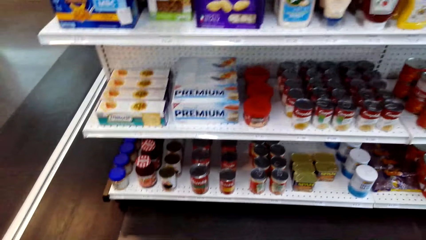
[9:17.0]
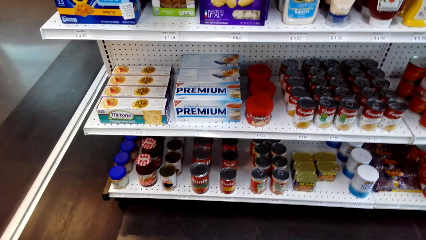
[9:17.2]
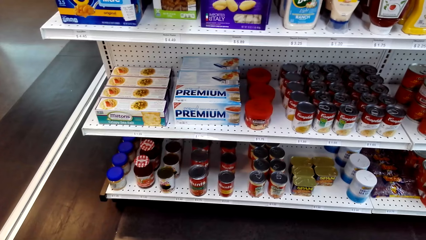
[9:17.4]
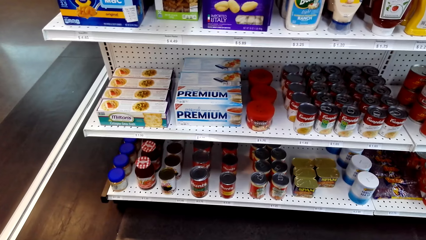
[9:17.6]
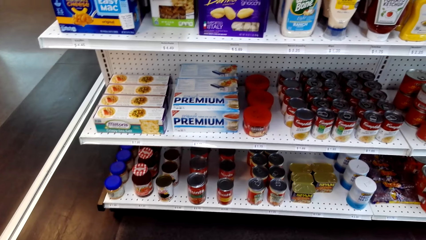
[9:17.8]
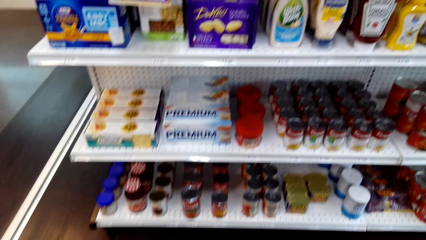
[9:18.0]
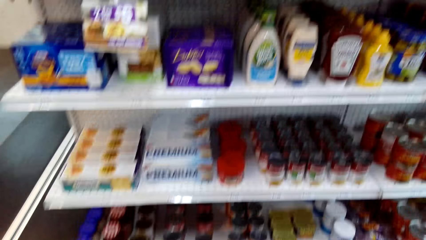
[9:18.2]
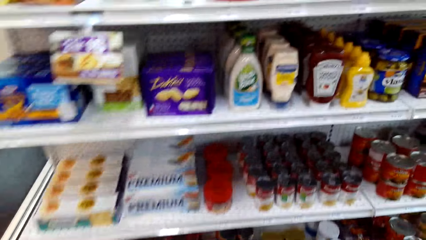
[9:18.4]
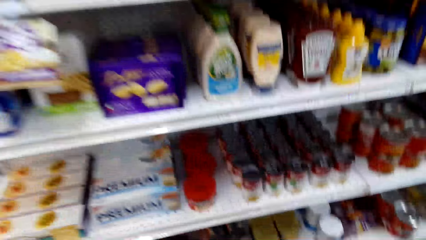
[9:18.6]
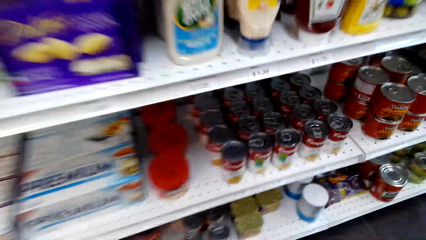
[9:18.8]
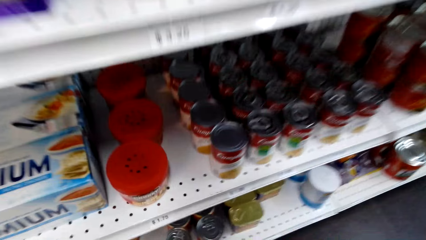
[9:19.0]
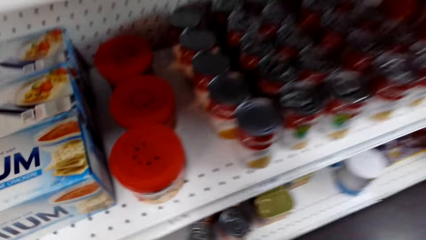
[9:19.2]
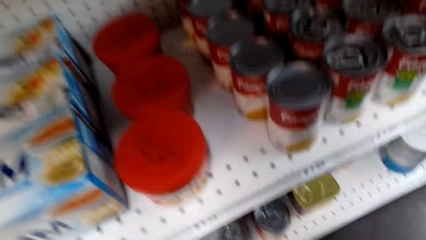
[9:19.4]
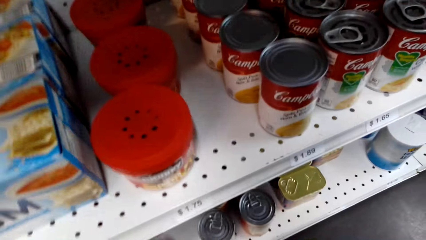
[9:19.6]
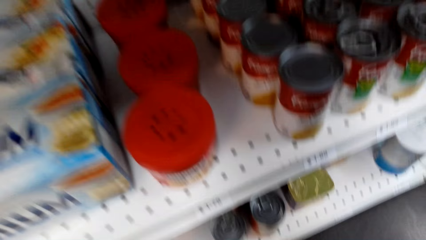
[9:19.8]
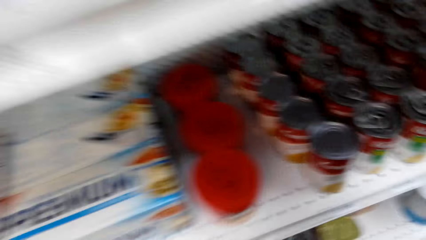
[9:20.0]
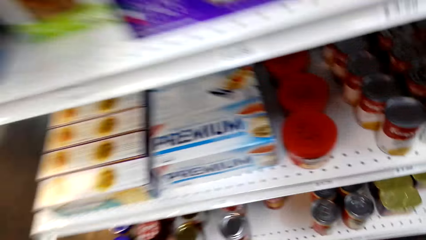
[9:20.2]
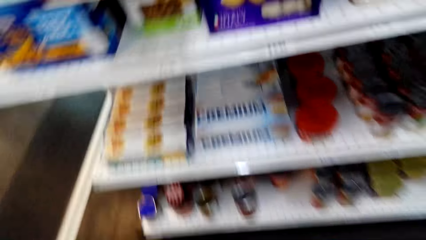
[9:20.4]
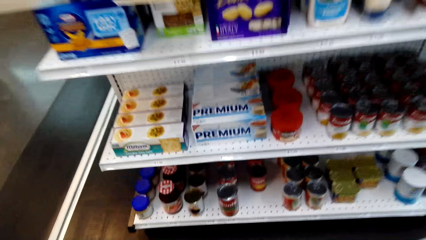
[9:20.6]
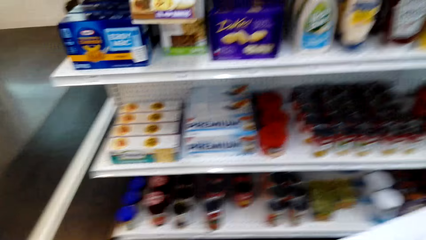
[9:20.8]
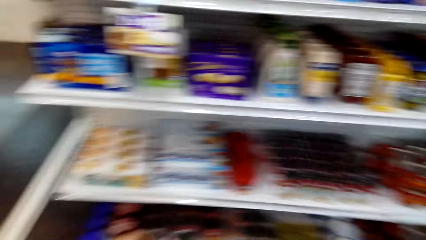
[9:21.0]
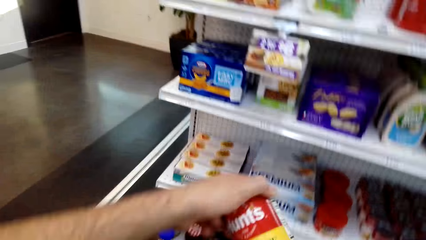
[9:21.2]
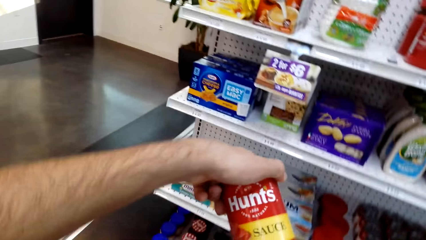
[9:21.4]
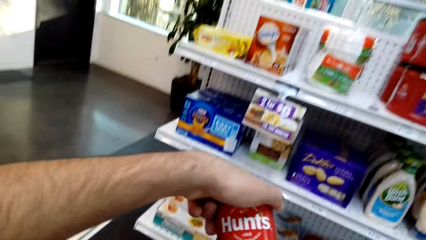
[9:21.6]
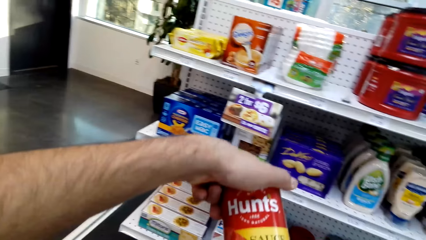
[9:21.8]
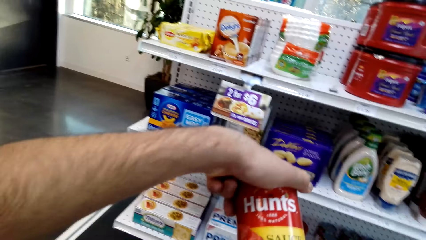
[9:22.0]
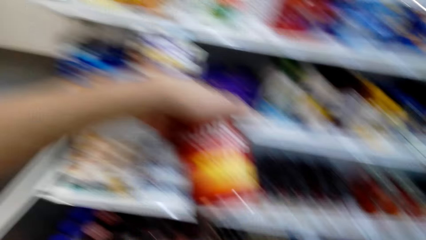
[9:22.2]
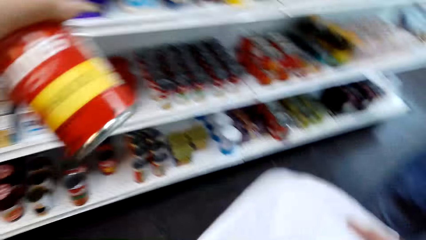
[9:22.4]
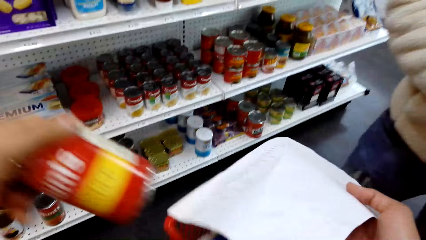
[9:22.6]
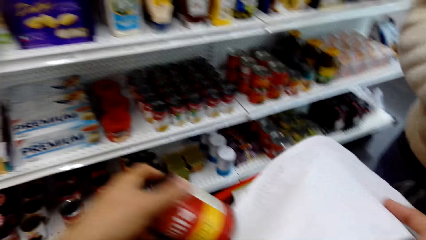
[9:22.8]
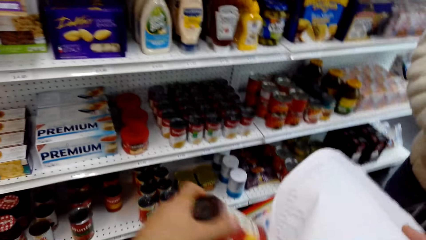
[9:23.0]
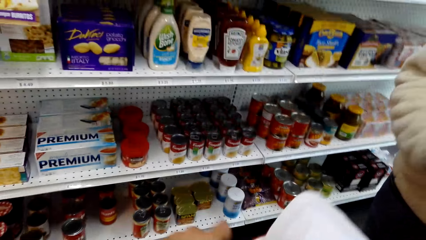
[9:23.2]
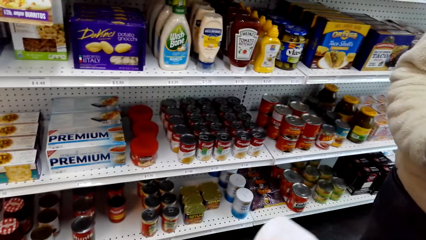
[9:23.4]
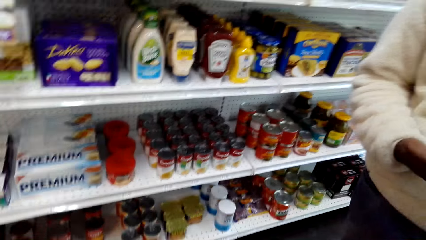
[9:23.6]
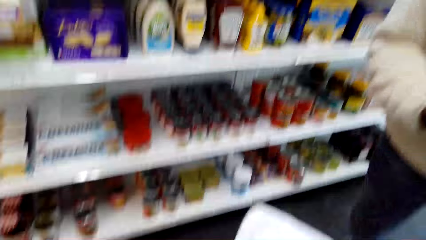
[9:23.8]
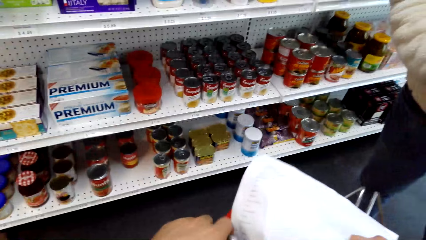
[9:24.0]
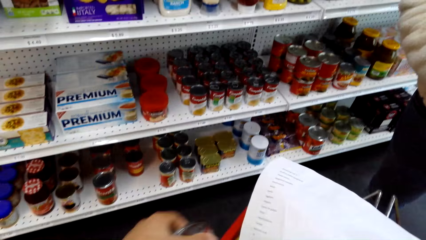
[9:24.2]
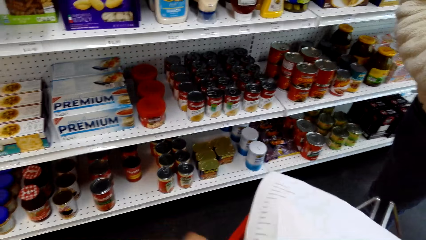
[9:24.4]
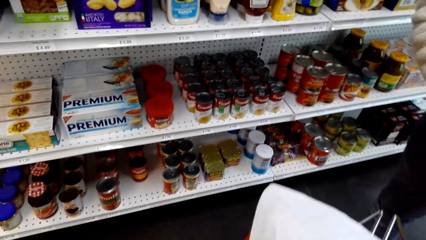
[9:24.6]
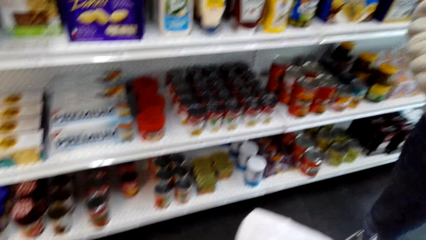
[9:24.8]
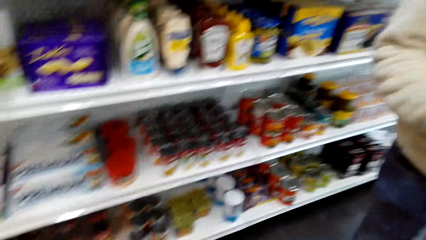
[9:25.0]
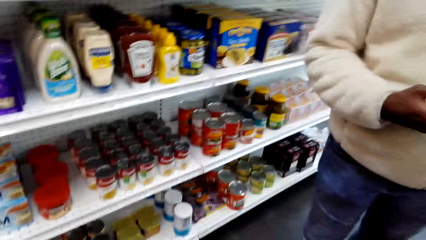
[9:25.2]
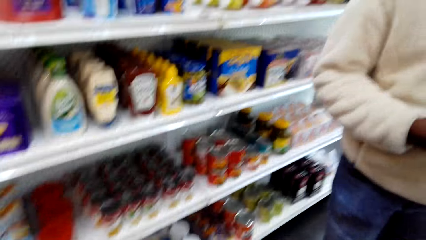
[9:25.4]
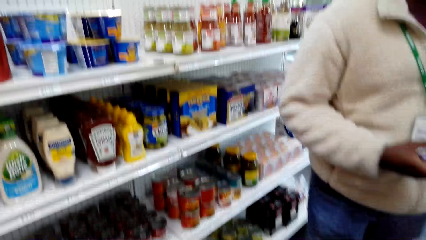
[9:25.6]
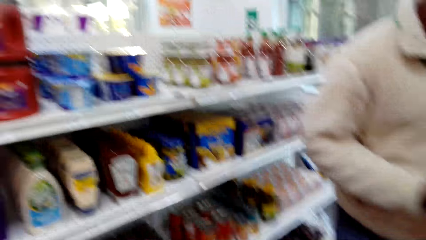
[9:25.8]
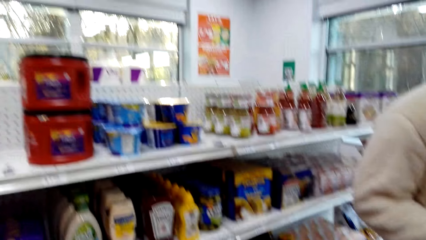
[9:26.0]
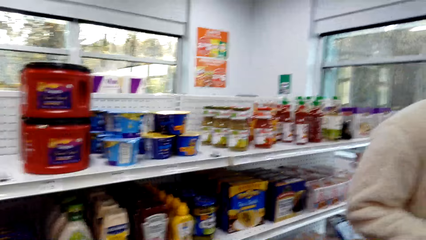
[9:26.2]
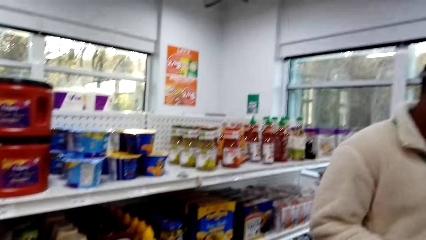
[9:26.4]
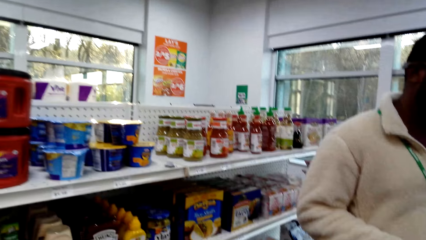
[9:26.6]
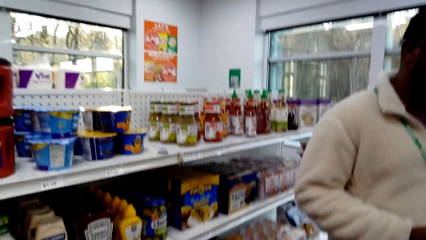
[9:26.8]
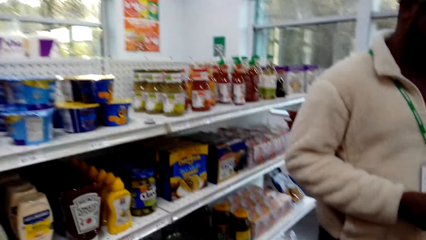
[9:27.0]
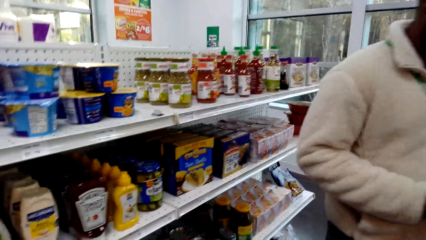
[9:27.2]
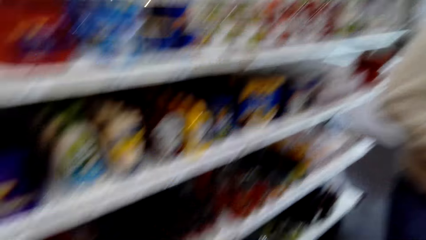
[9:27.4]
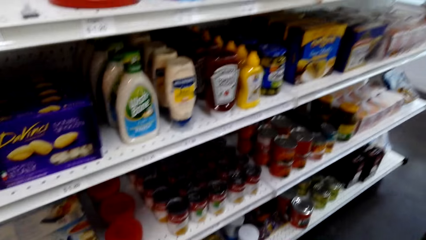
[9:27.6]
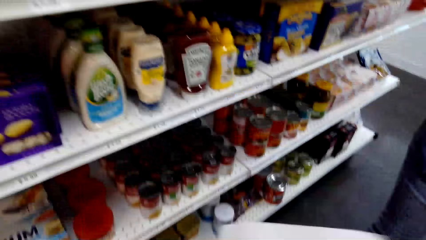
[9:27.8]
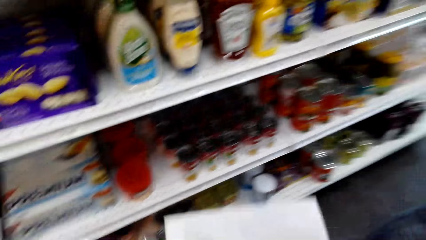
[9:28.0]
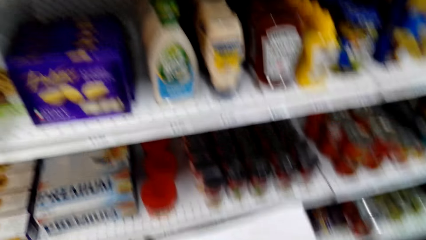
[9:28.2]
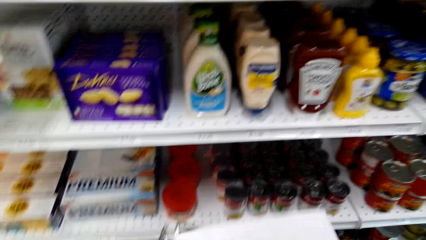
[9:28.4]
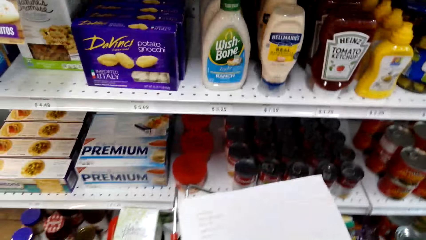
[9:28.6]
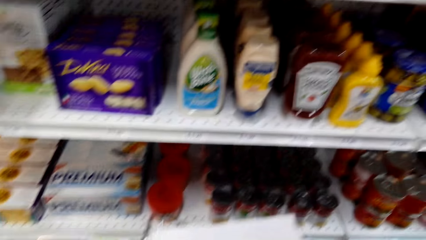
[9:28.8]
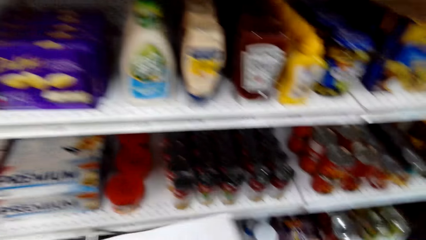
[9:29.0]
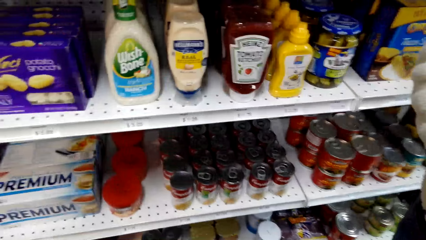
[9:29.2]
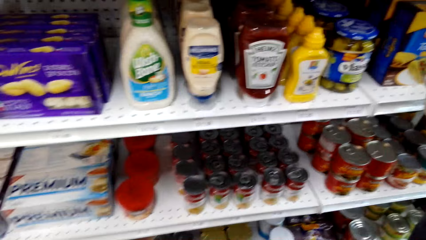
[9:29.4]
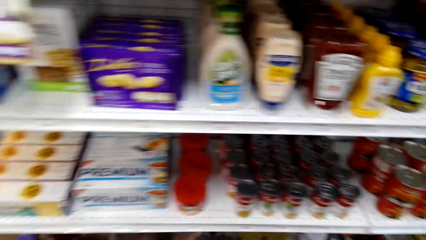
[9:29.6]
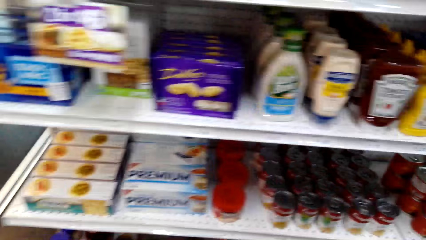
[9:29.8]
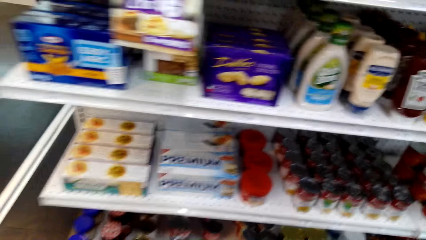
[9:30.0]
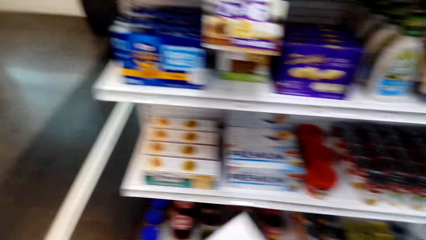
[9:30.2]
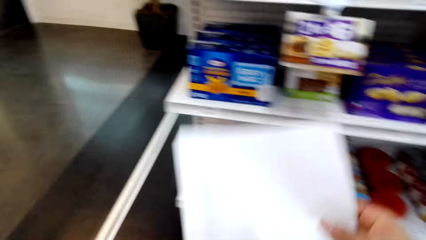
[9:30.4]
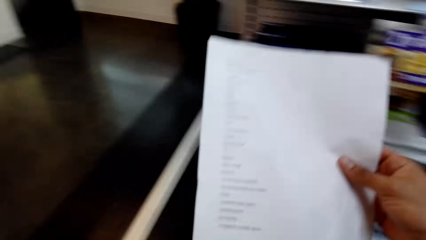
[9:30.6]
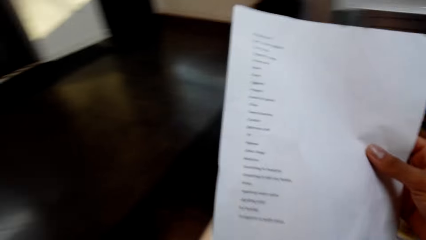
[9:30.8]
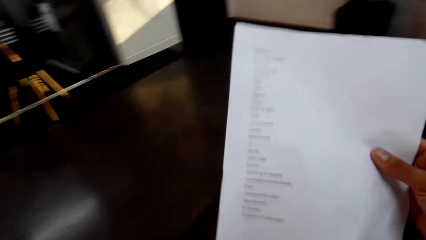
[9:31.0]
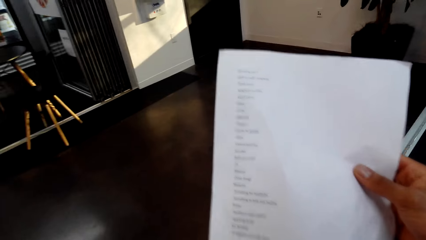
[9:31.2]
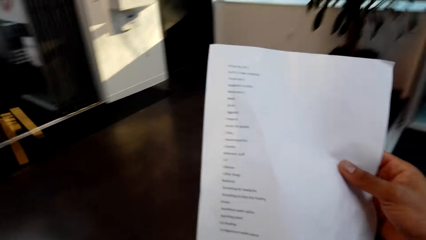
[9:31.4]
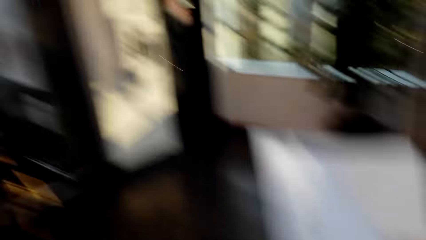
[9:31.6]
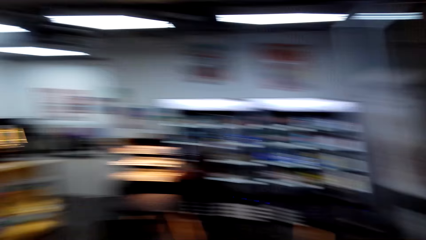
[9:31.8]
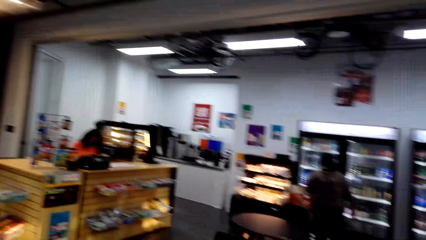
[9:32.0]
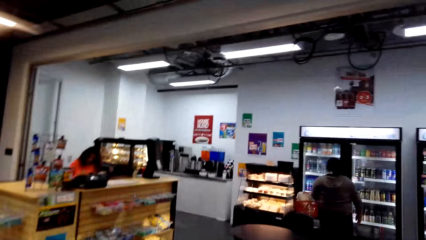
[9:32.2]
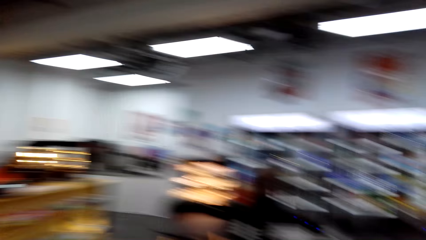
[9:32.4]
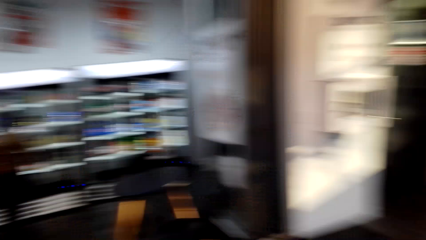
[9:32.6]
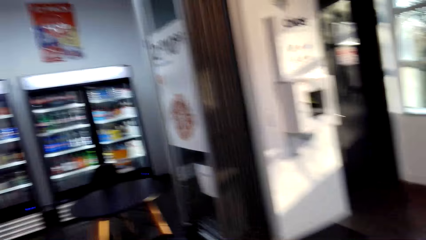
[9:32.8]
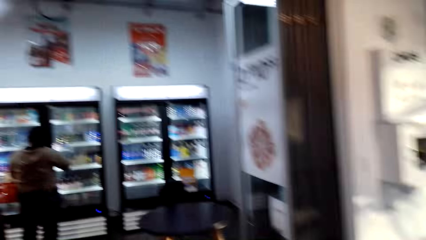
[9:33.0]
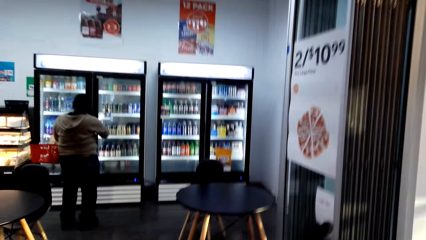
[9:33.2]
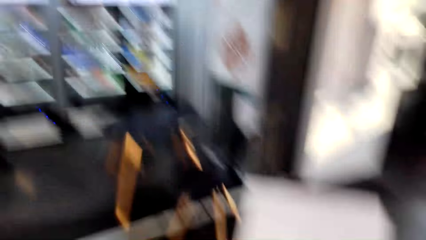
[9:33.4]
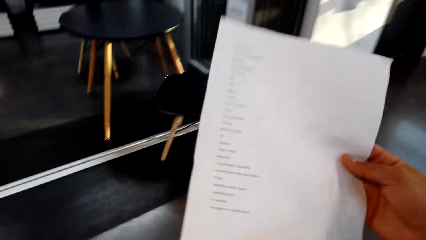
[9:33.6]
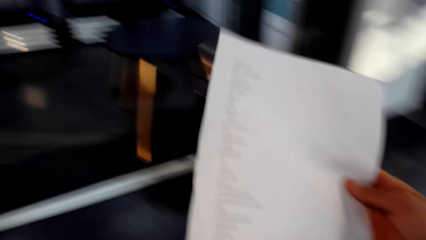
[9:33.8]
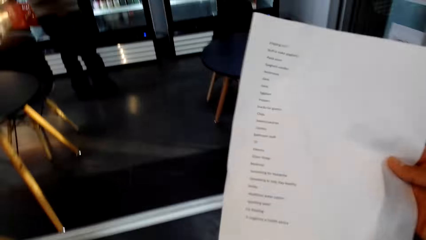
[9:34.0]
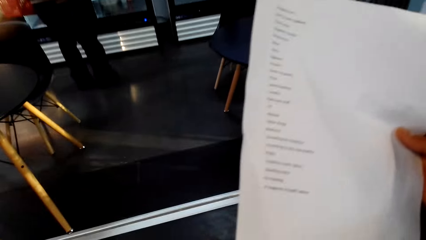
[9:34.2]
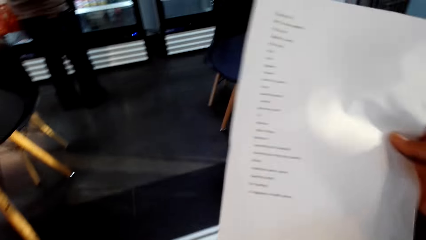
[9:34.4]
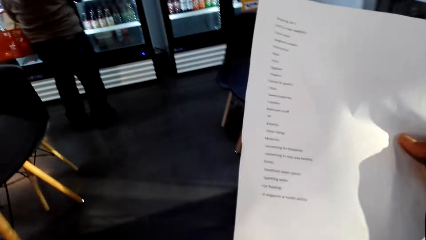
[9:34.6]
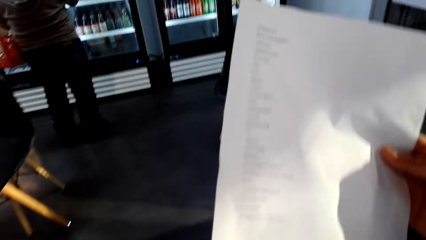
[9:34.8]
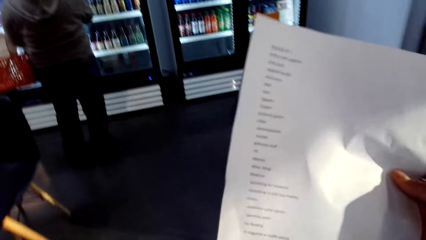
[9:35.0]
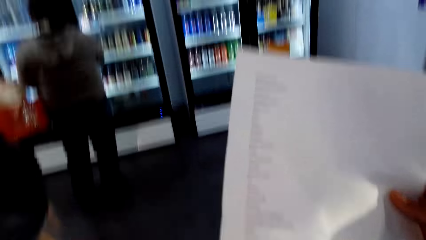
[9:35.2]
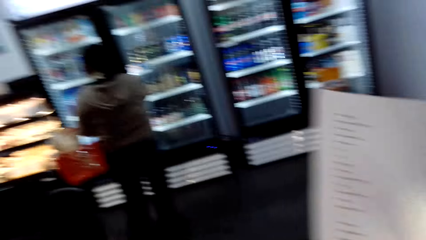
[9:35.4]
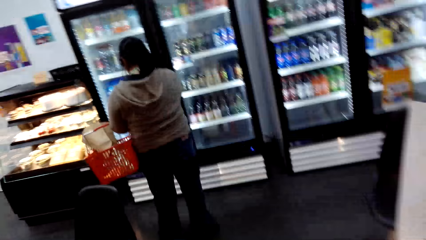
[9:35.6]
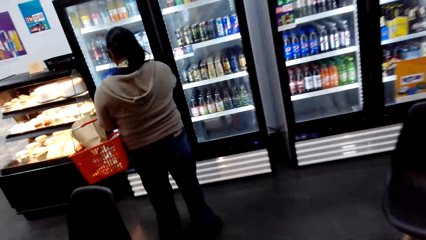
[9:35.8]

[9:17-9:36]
The camera wearer looks at the items in the shelves. They look at an item. They hold a tin. They put the item in the basket. They look around. They look at notes on a paper. They look around. They walk around the supermarket. They look at the notes on the paper.
